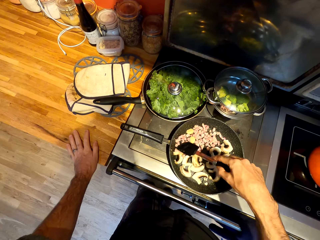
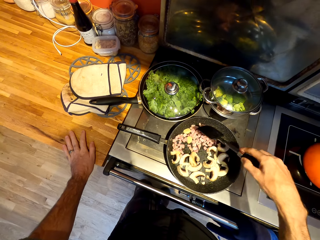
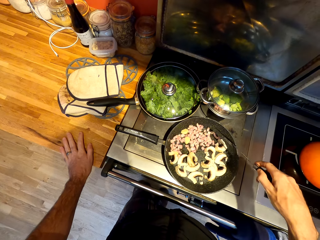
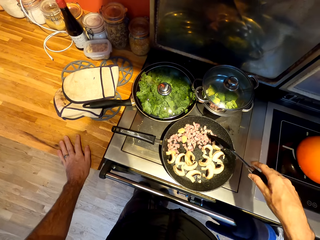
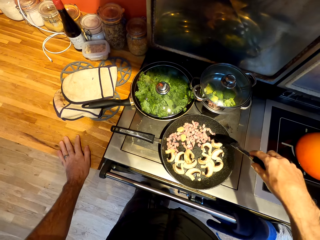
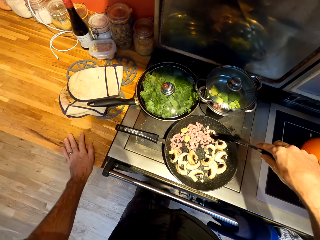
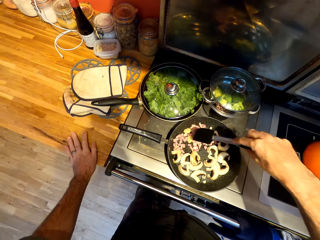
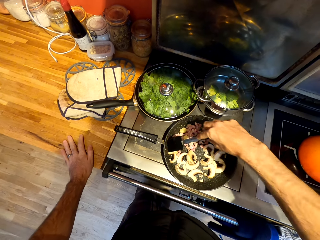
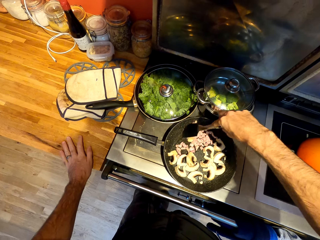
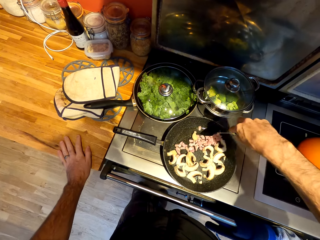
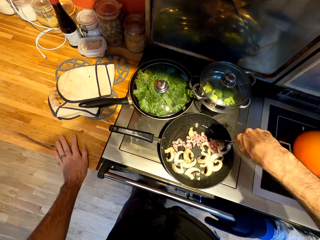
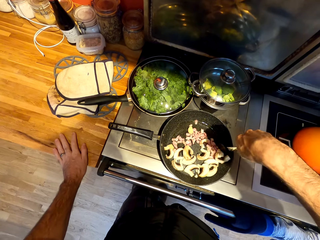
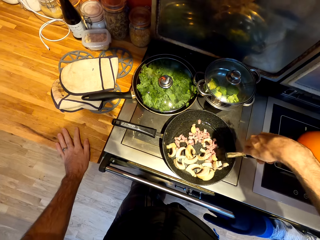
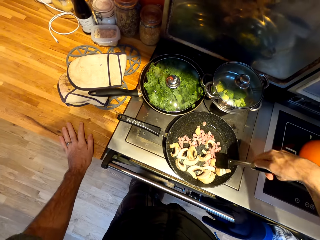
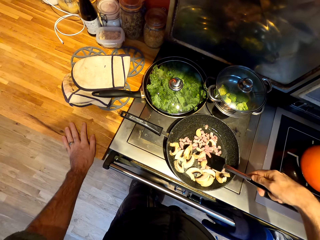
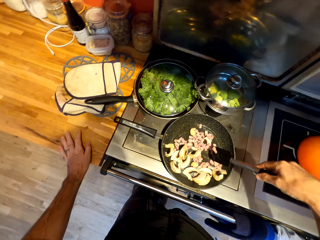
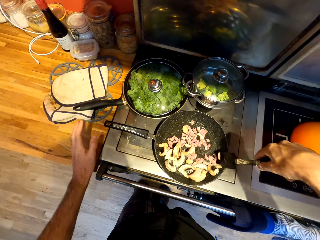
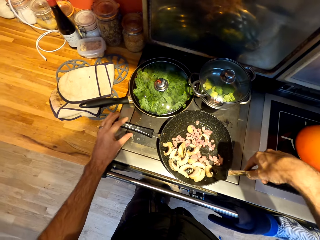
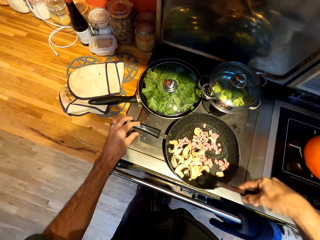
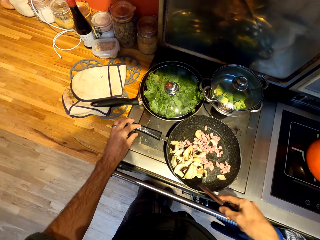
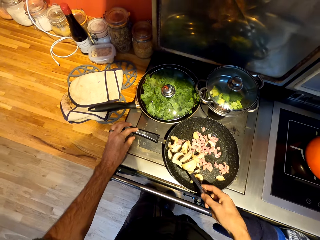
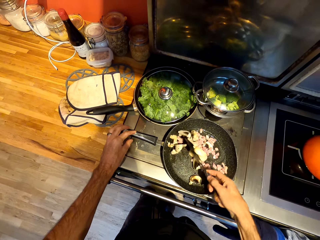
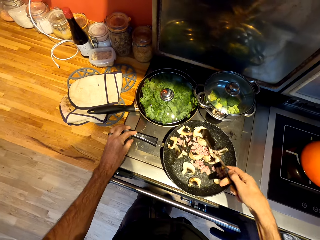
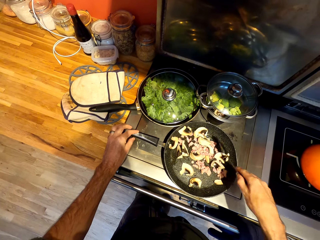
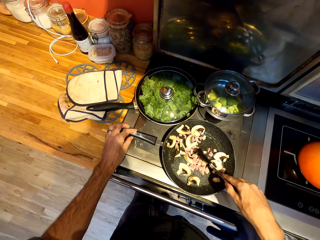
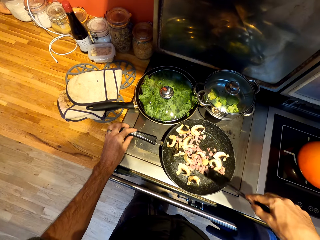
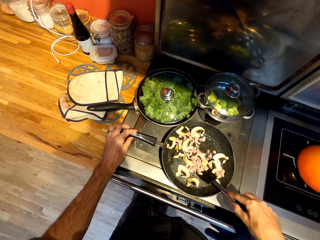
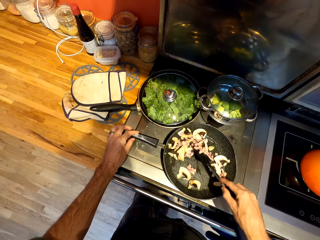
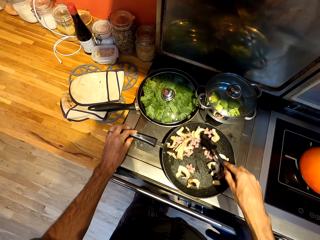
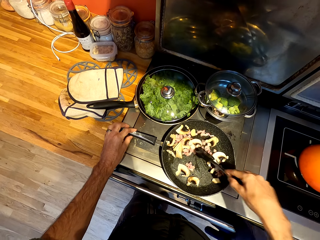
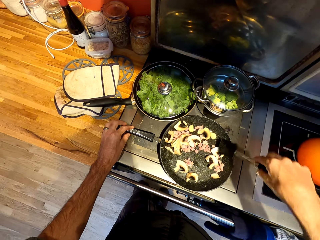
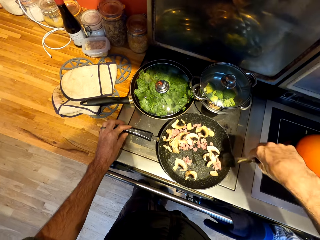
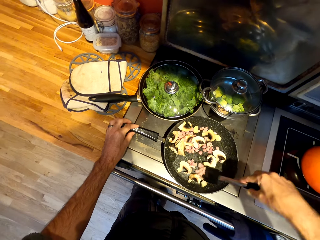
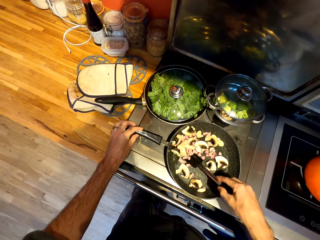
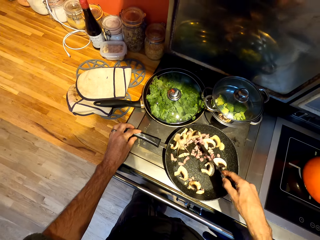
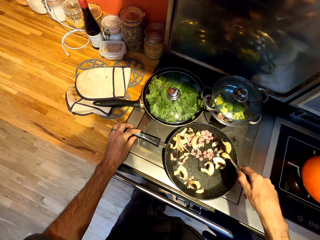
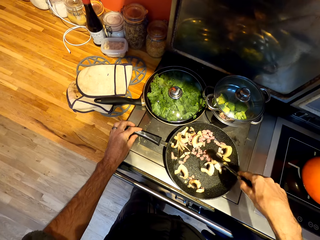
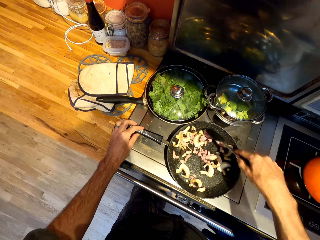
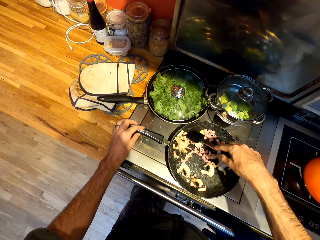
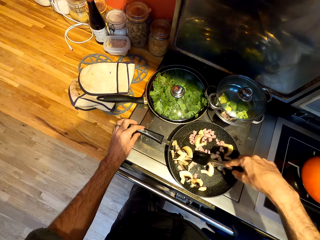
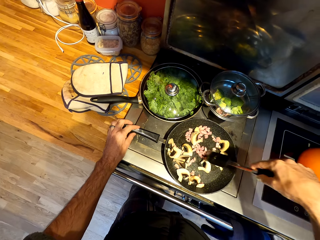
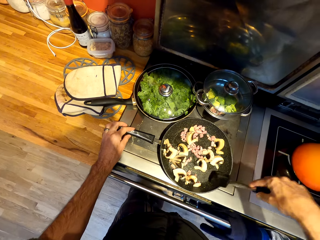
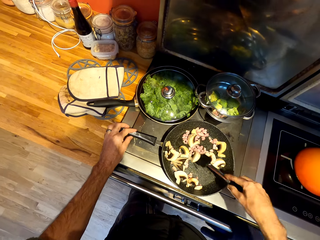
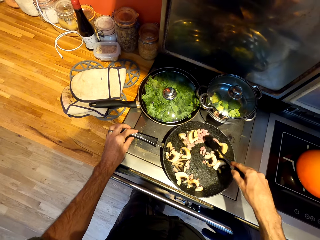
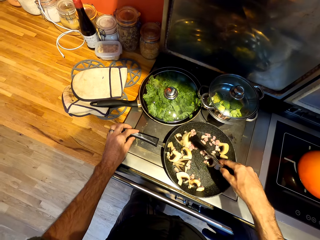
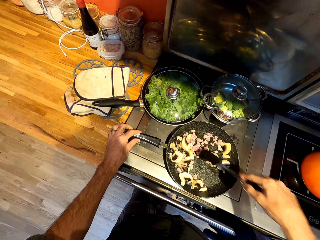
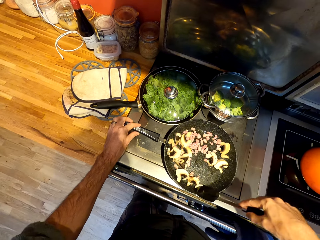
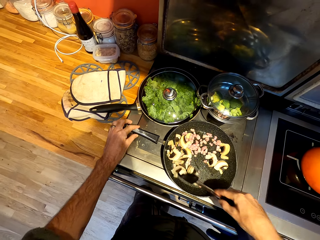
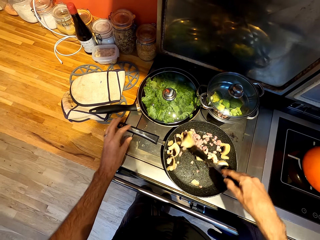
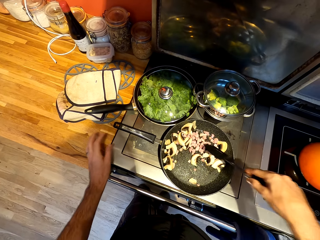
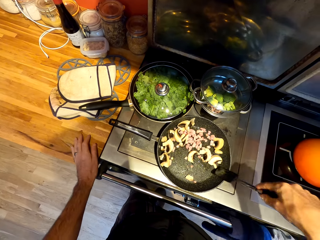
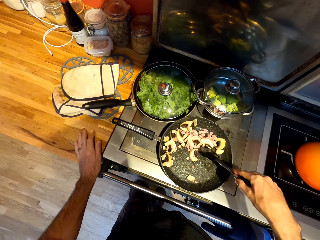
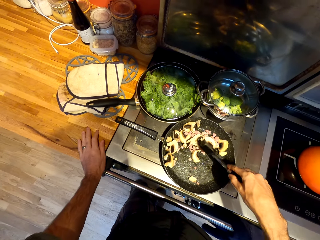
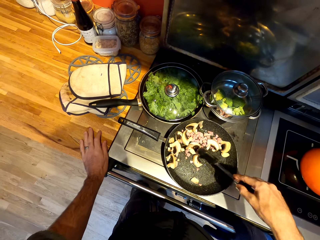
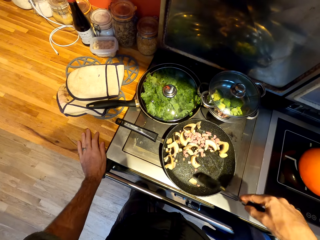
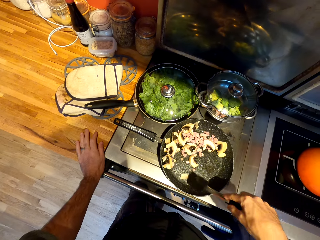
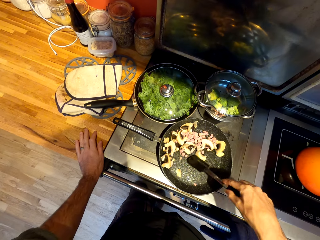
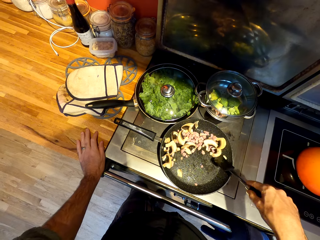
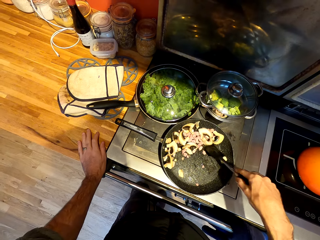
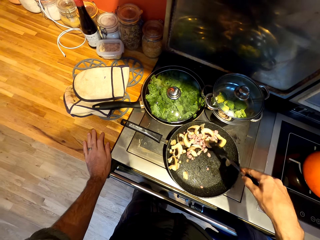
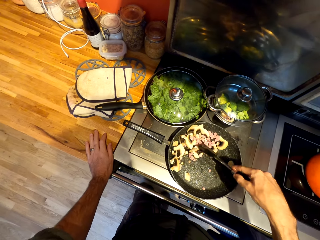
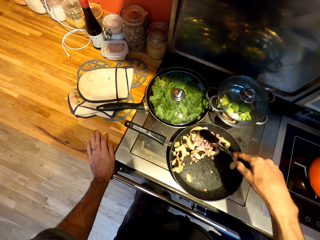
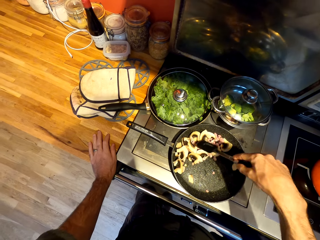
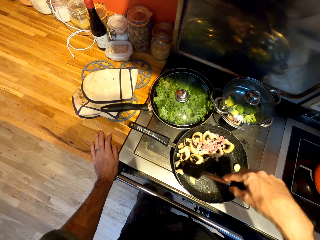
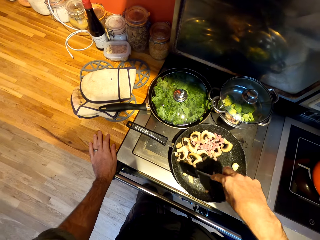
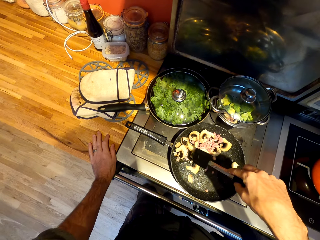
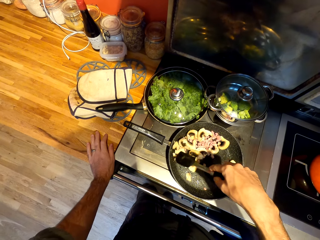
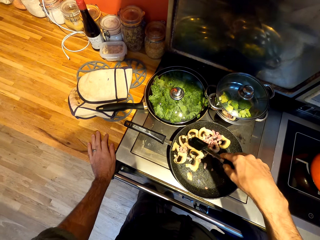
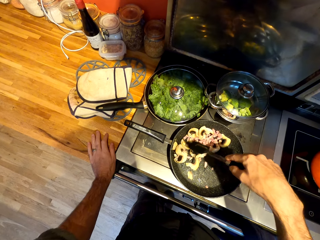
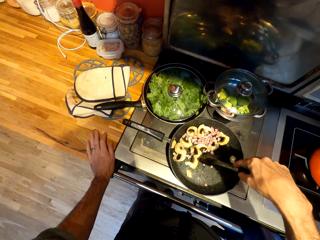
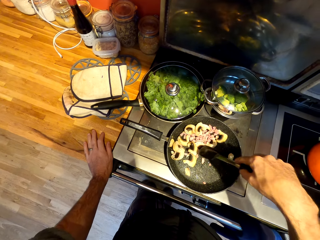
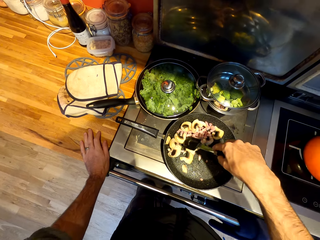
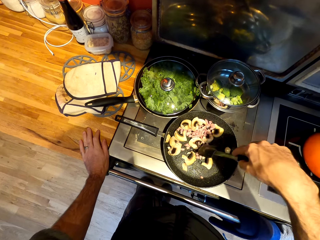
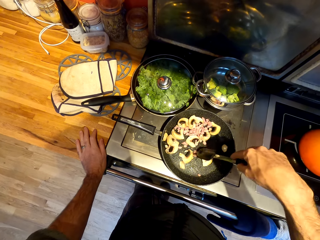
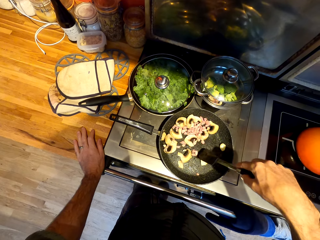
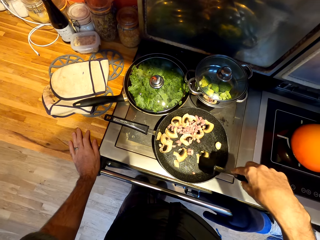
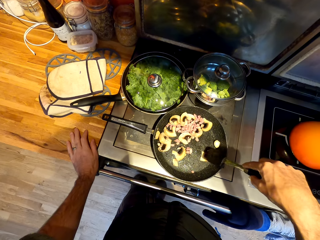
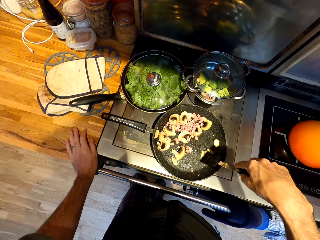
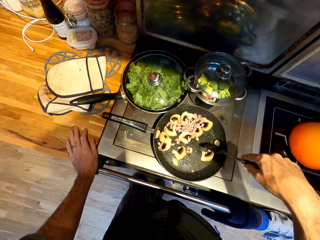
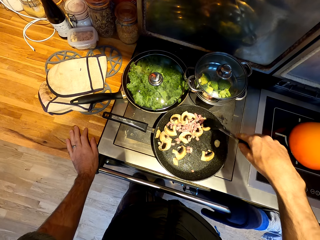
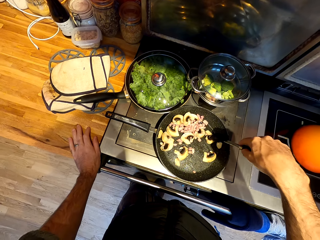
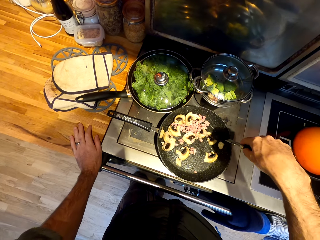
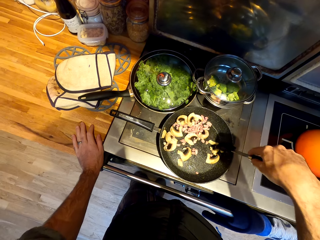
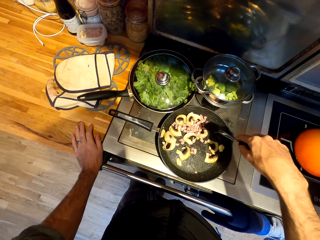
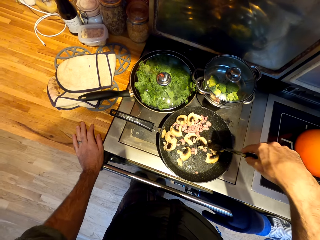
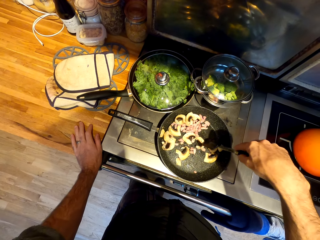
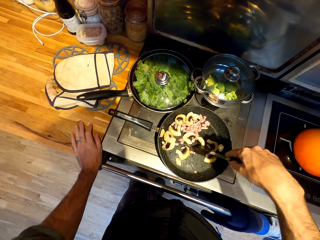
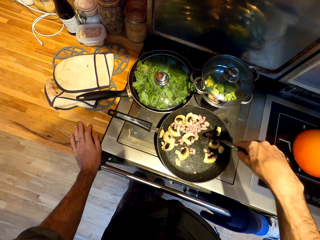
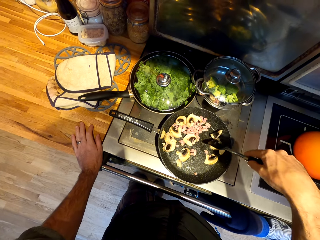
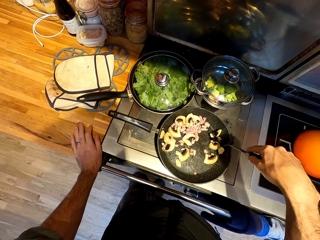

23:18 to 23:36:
The camera wearer adjusts a pan on a gas cooker. He stirs food on the pan with a spatula. He puts his hand on the counter. He stirs food on the pan with the spatula.

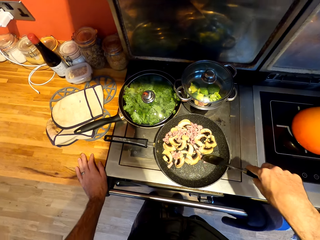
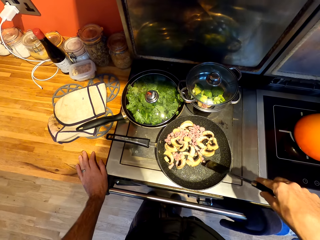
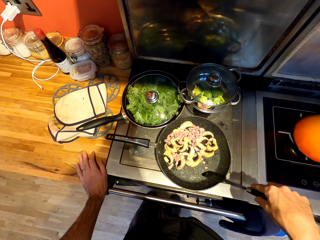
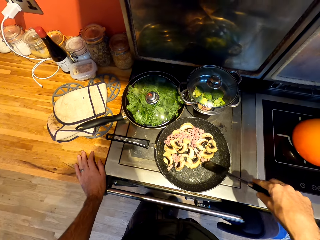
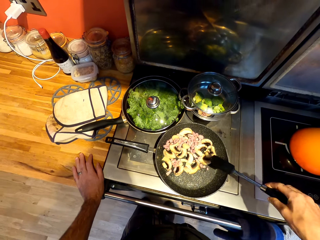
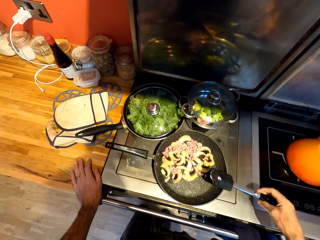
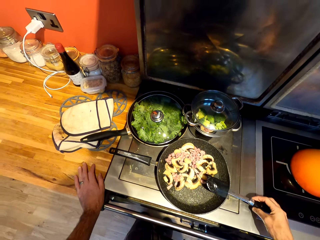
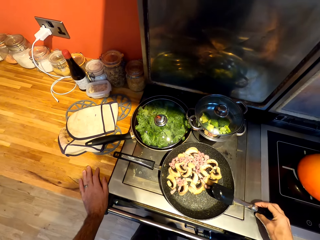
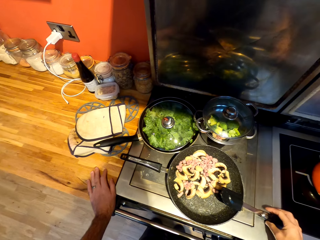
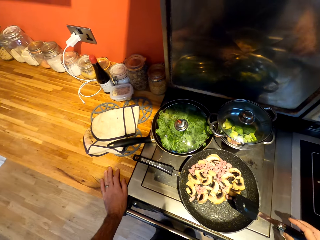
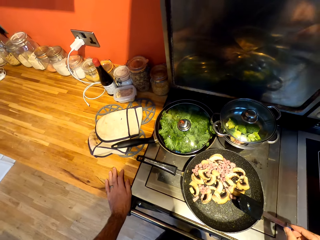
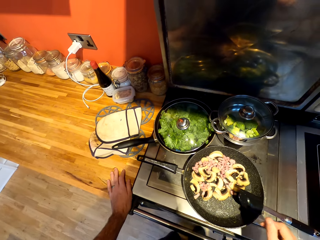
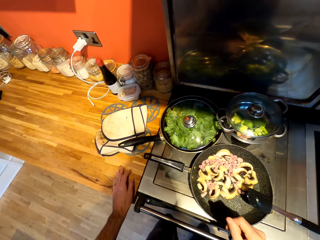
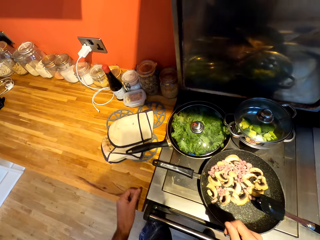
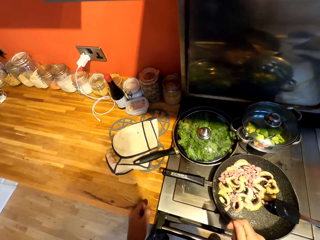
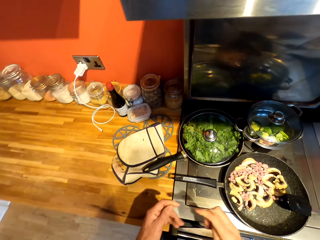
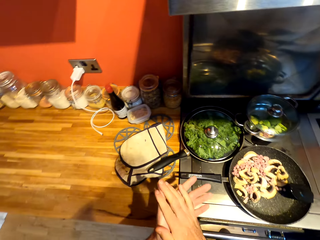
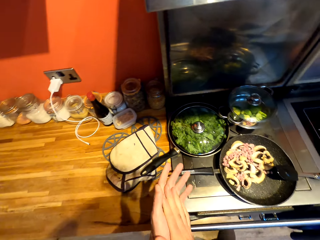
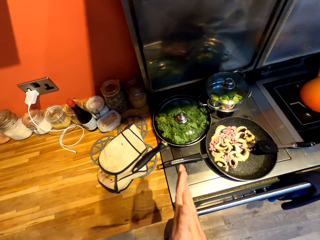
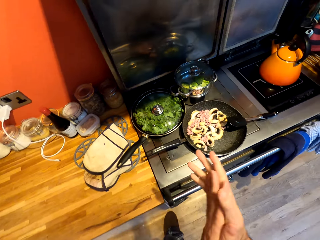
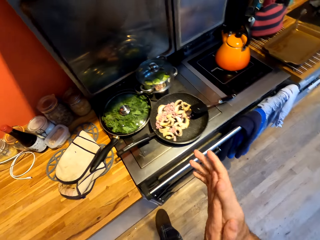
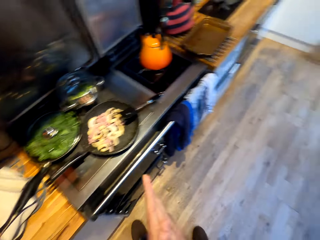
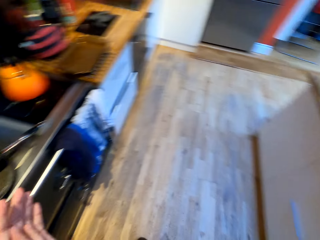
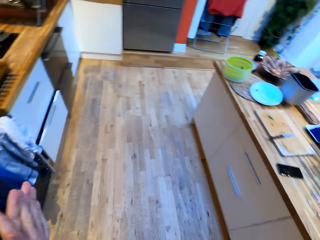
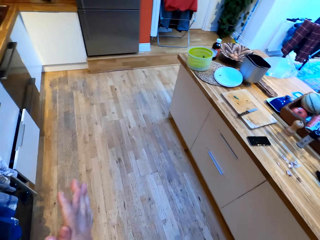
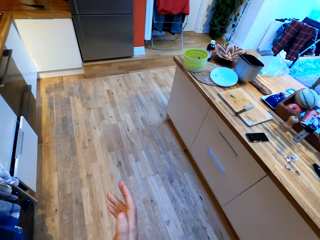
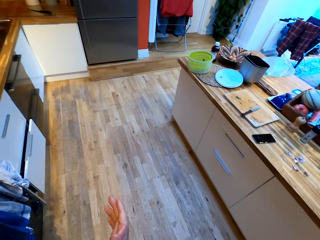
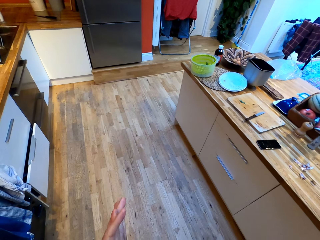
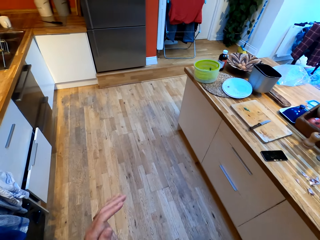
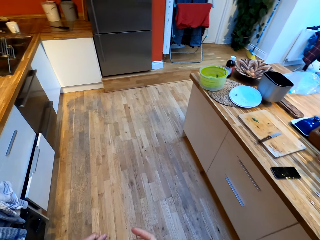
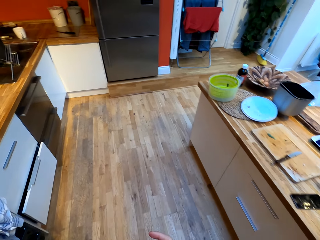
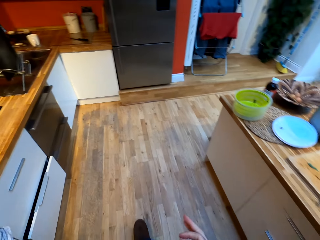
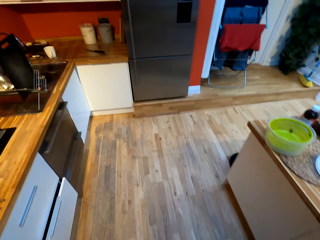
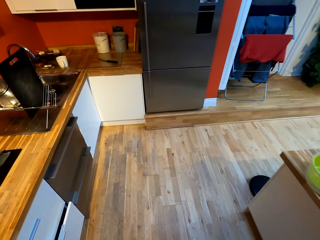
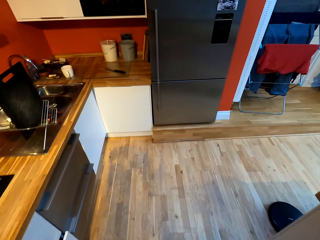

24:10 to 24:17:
The camera wearer puts down a spatula on a pan. He looks around a room. He rubs his hands. He walks around a kitchen.
